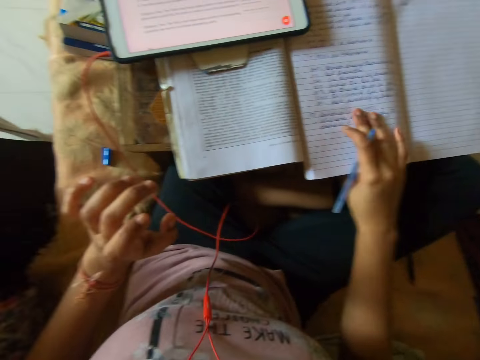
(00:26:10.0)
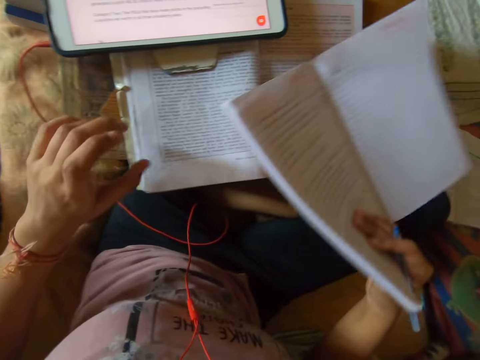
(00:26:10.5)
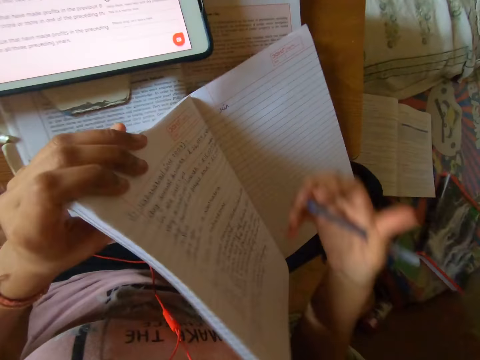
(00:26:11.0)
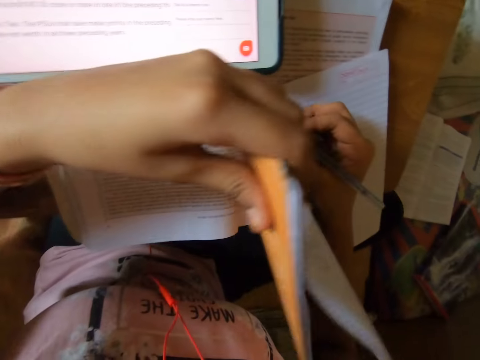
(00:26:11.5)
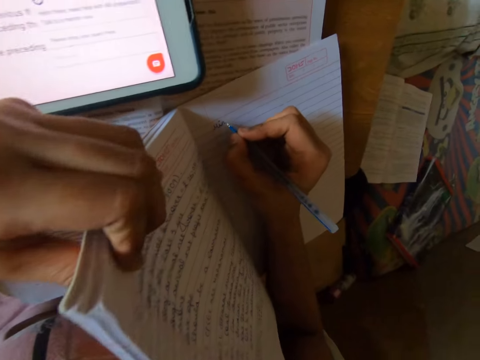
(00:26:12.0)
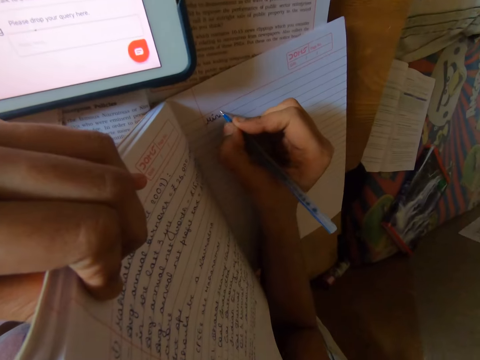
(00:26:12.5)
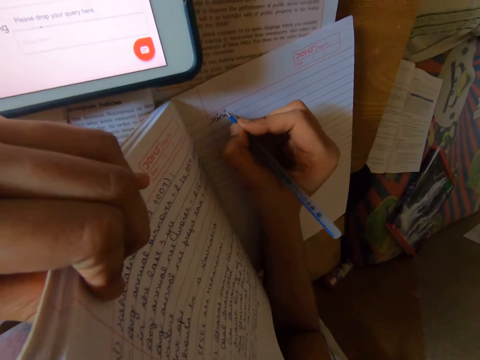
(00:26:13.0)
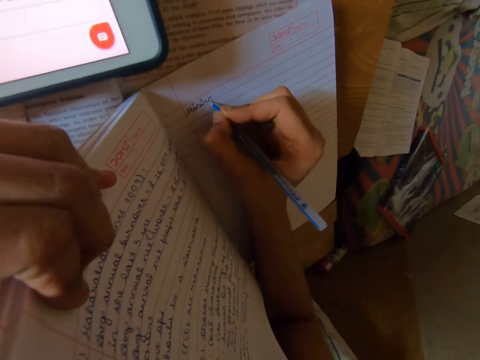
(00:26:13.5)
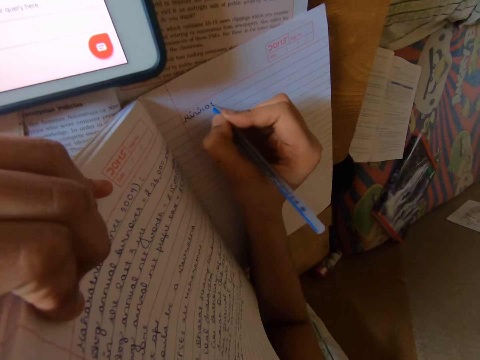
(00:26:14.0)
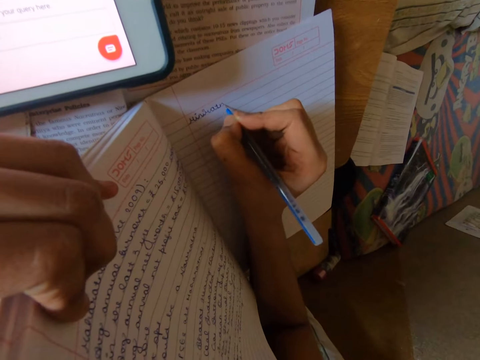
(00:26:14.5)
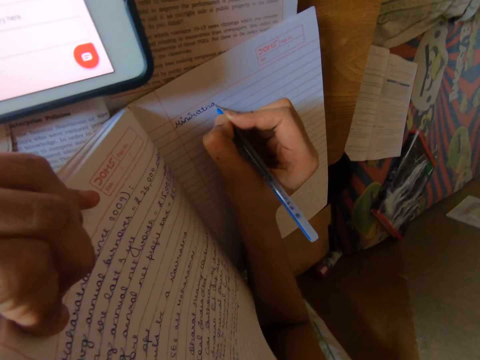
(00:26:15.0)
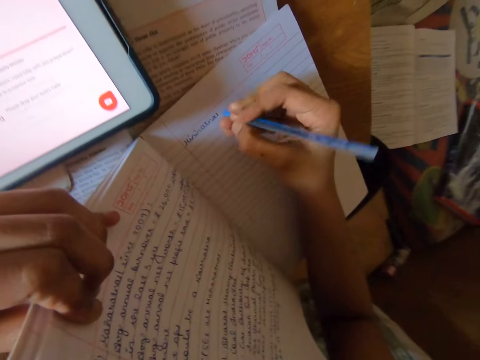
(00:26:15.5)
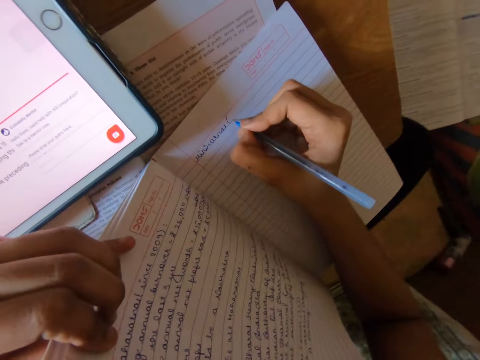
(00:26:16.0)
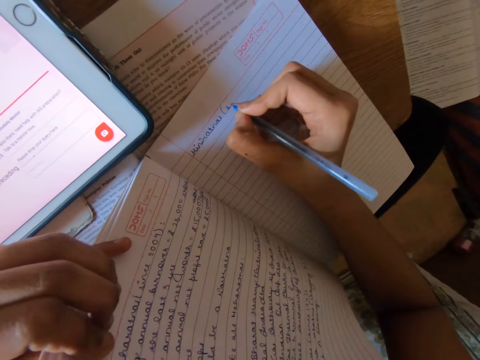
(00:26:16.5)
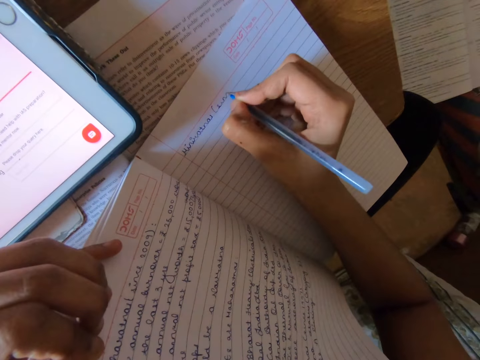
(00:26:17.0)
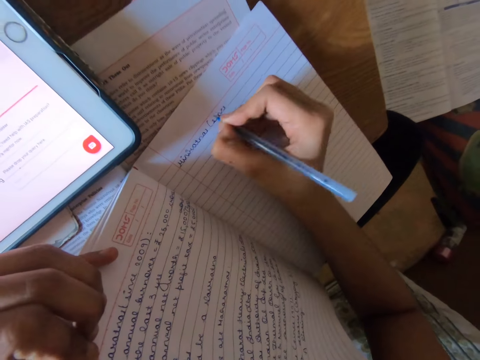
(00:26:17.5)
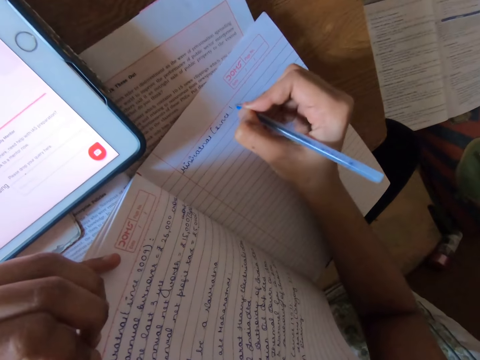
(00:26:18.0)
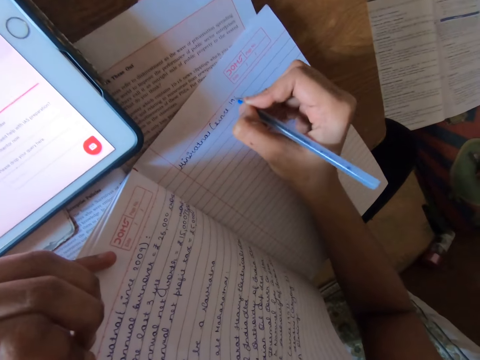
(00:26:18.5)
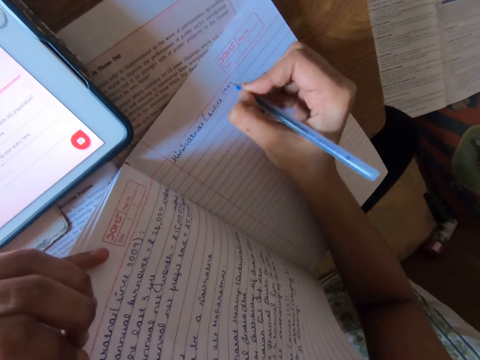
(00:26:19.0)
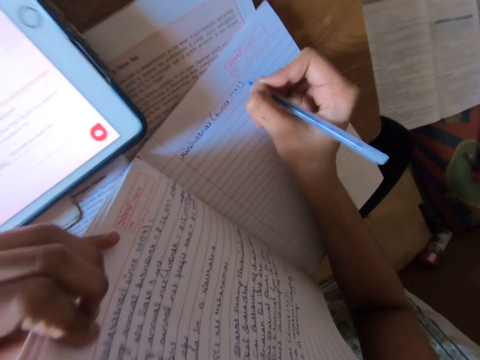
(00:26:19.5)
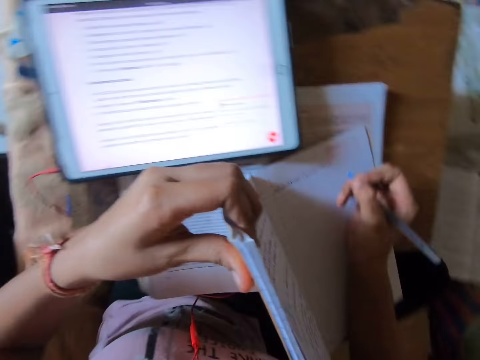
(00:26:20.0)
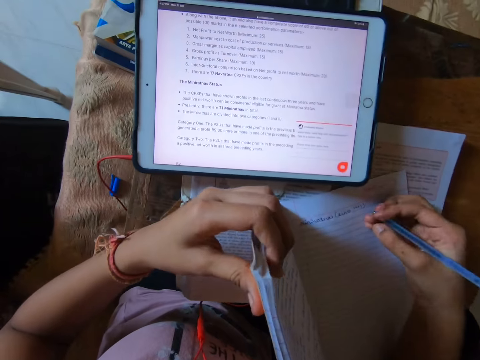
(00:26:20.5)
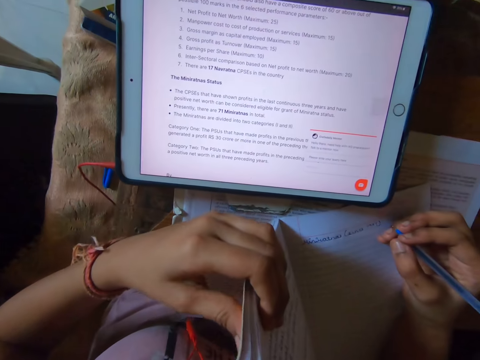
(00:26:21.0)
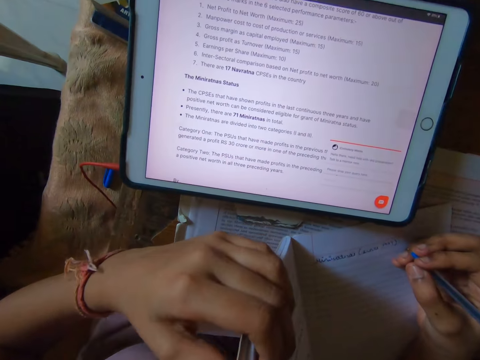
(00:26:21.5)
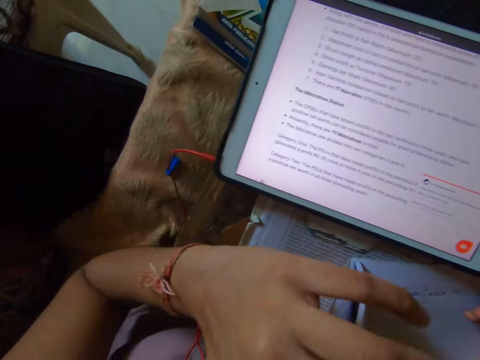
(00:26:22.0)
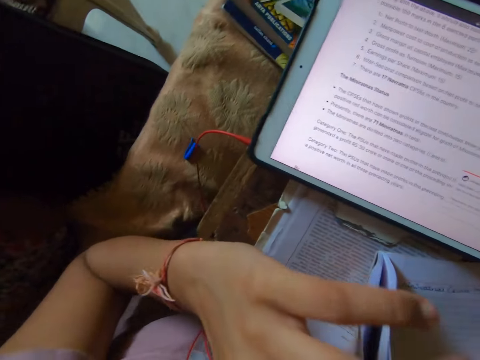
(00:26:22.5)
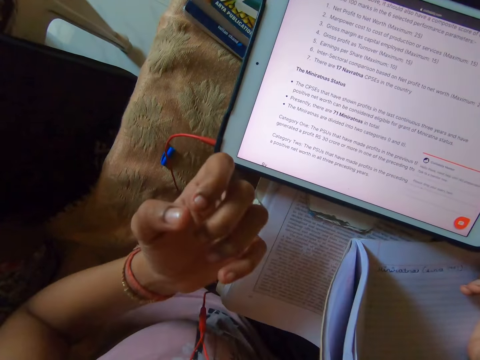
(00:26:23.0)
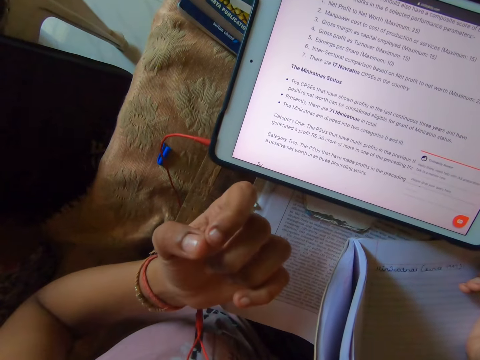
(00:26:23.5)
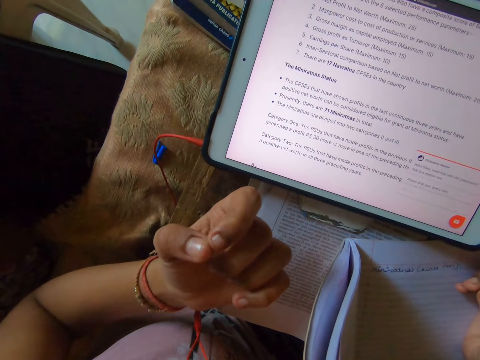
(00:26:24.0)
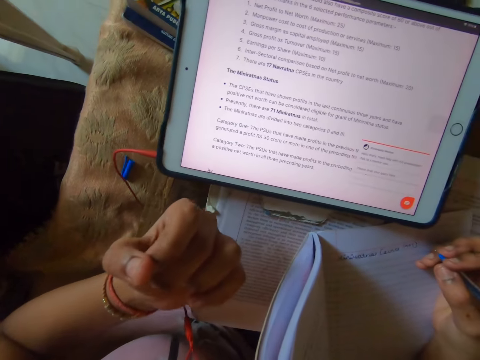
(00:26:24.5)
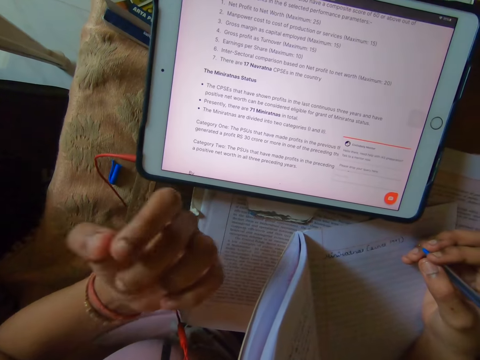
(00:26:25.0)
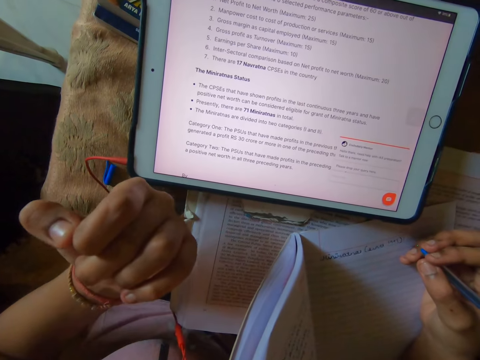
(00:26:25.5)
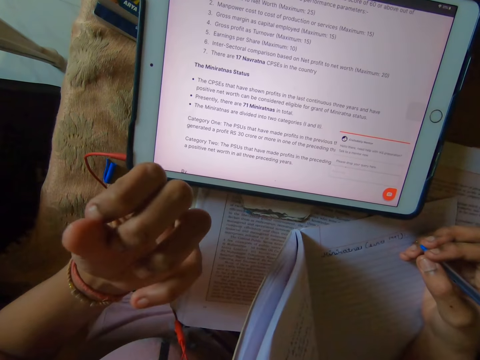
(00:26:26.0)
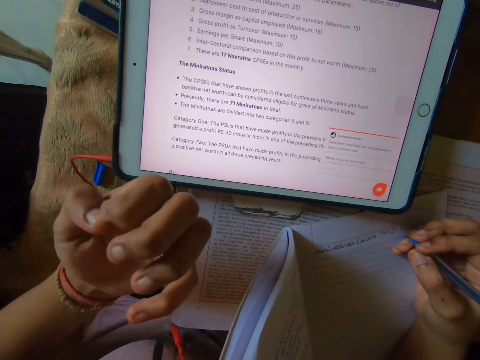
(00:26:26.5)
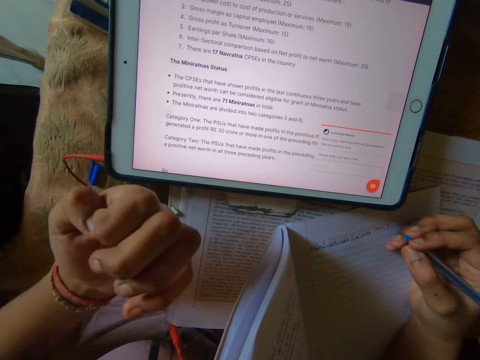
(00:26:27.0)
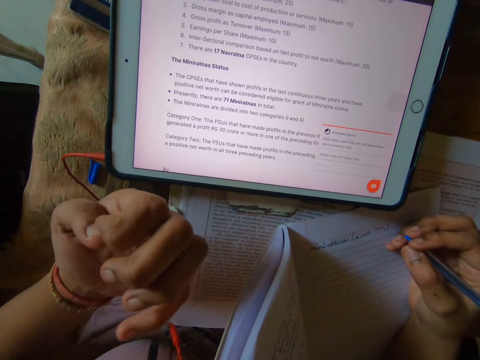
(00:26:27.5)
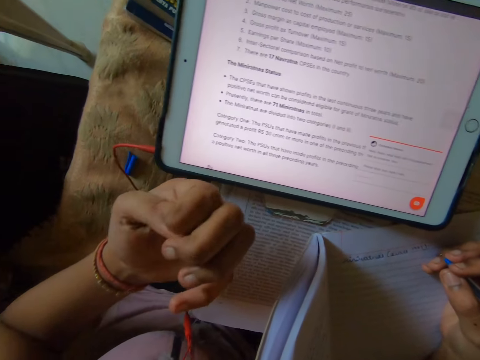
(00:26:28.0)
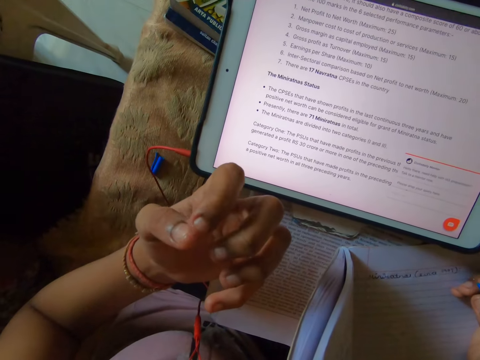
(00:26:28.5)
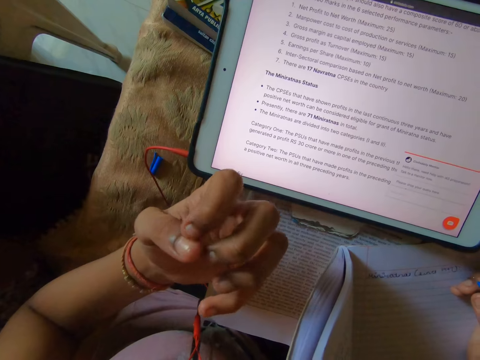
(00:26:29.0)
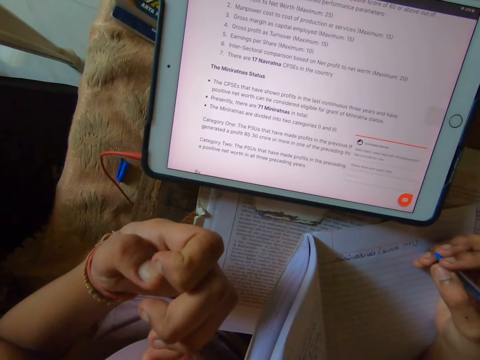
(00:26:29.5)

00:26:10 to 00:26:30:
The camera wearer moves the book on the table. He writes on the book with the pen. He touches his face. He reads the notes in the tablet. He cleans his fingers. He looks at the nails.

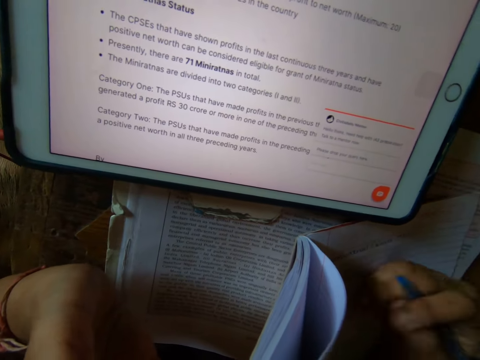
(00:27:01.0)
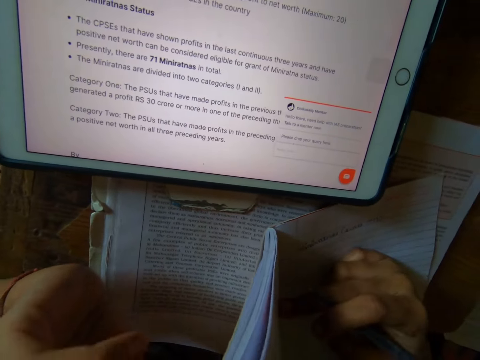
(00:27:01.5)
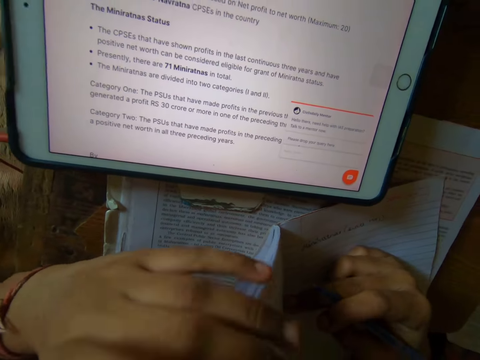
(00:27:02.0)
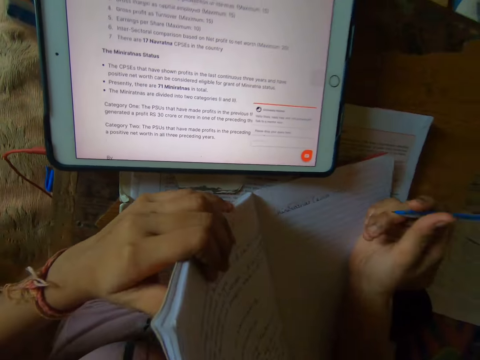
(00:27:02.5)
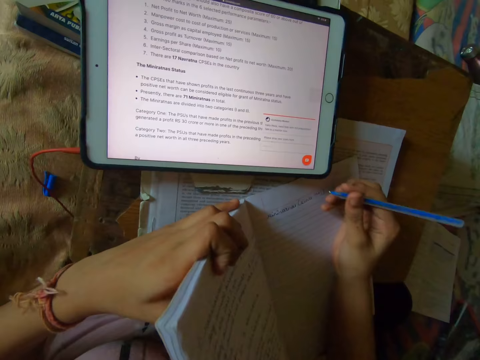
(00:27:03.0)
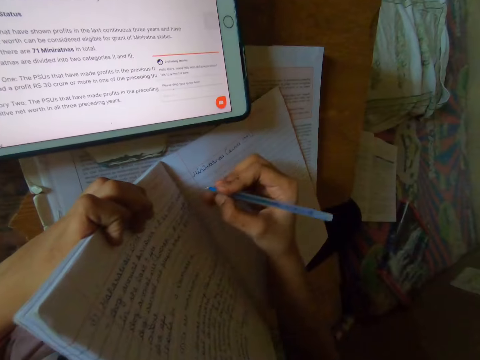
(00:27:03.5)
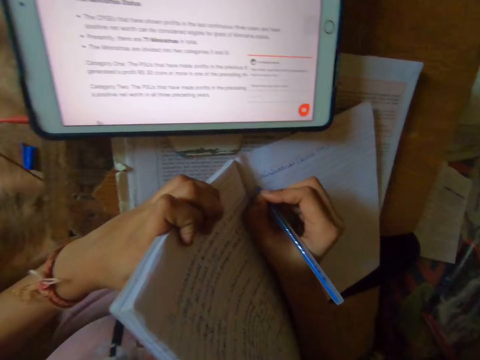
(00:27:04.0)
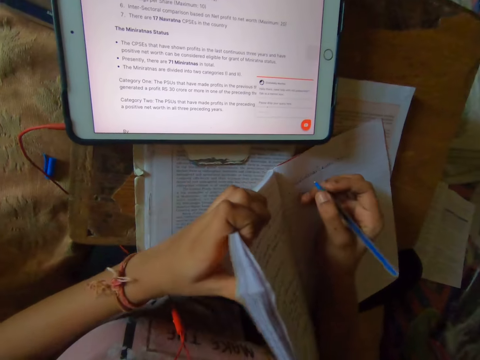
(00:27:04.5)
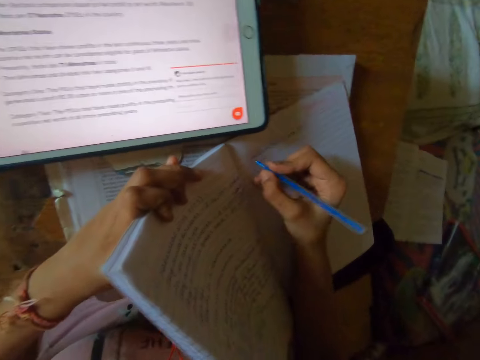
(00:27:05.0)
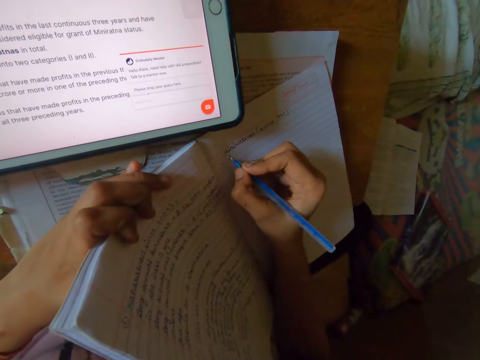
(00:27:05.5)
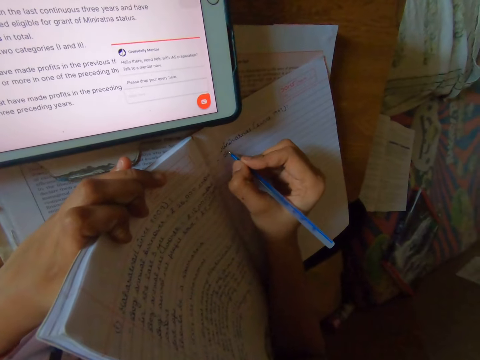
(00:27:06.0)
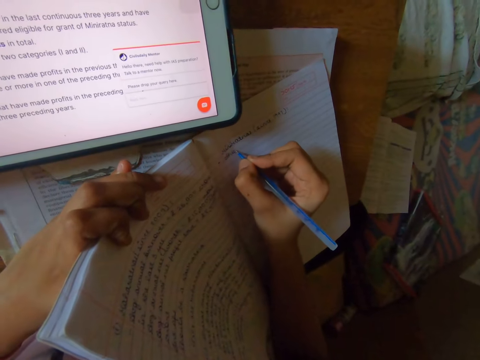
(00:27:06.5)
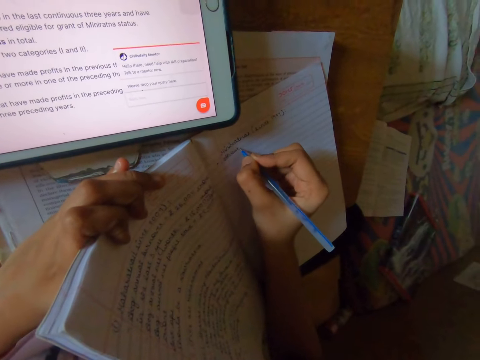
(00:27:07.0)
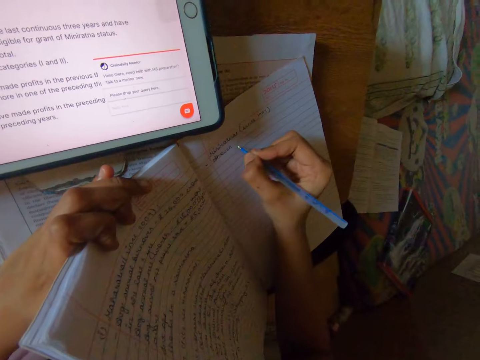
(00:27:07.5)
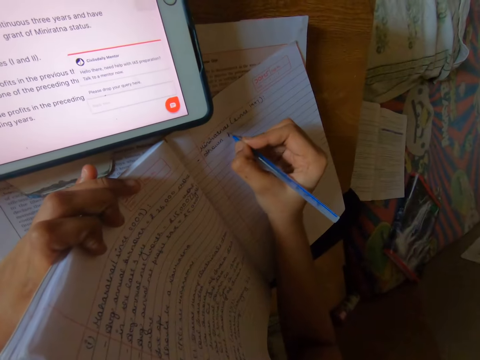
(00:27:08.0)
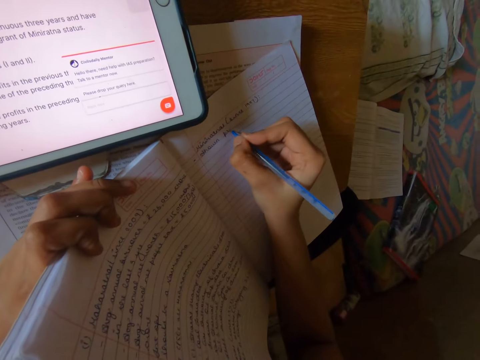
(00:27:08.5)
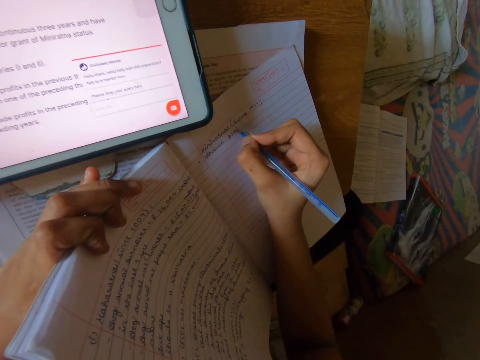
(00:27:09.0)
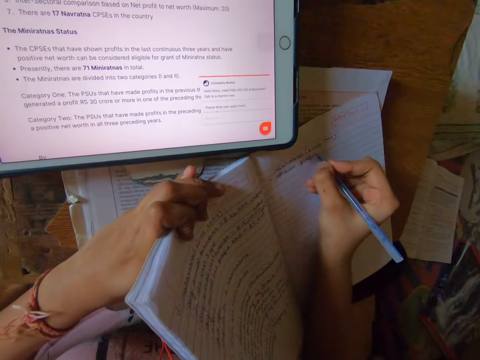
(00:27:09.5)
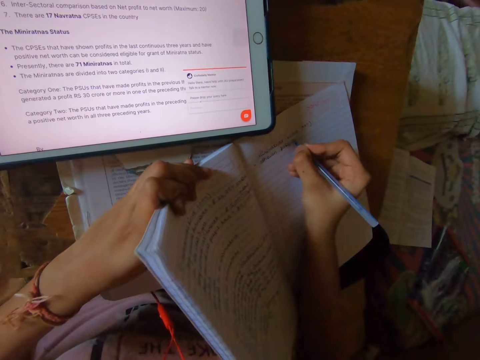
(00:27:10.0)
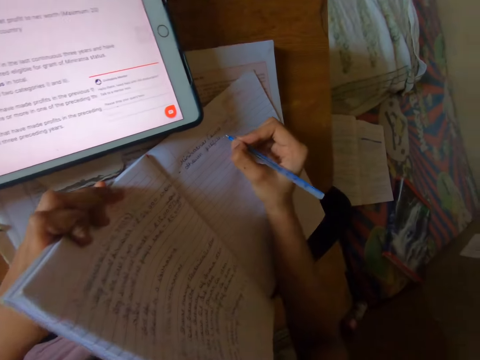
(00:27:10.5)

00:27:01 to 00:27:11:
The camera wearer adjusts a book on the table. They write on the book with a pen. They adjust the book. They write on the book.
